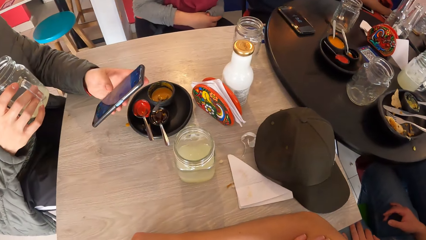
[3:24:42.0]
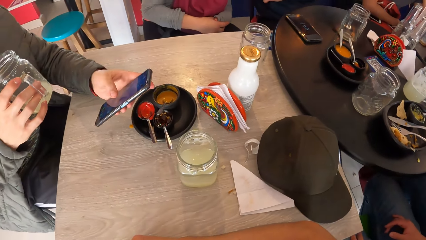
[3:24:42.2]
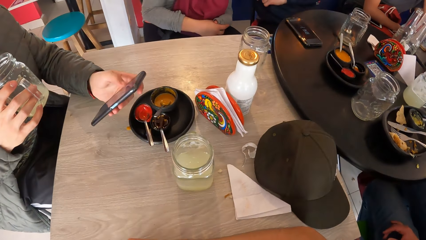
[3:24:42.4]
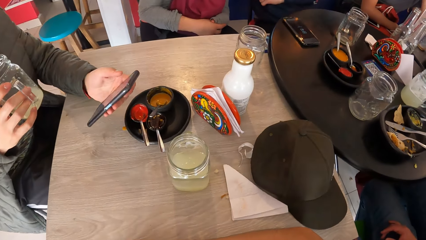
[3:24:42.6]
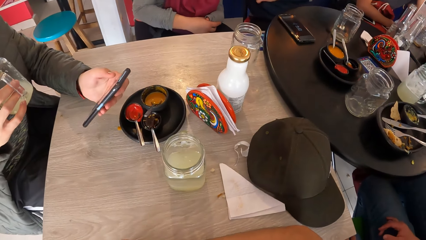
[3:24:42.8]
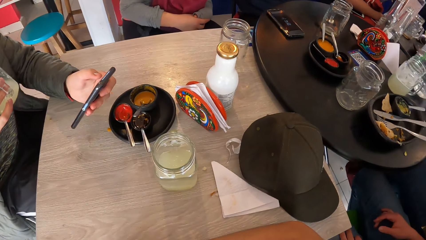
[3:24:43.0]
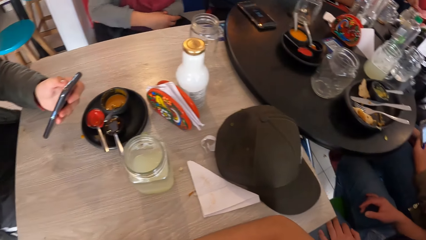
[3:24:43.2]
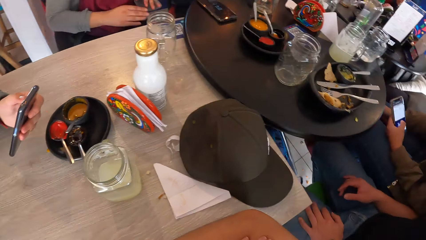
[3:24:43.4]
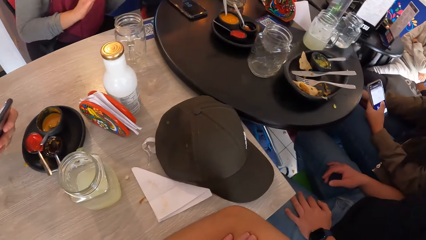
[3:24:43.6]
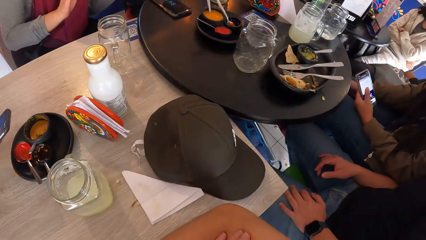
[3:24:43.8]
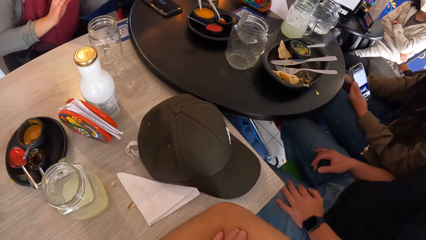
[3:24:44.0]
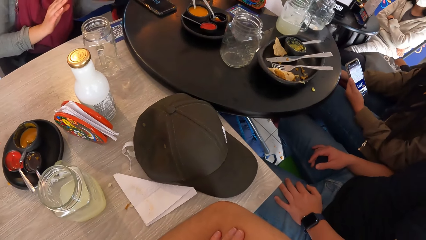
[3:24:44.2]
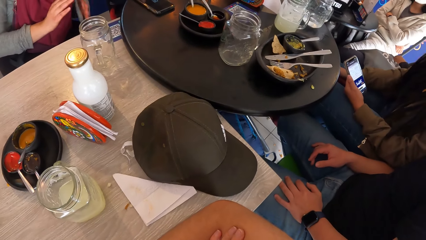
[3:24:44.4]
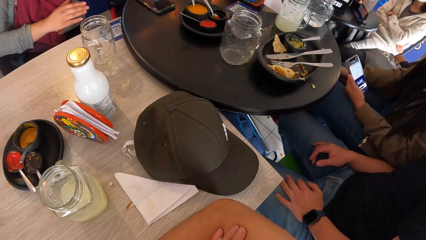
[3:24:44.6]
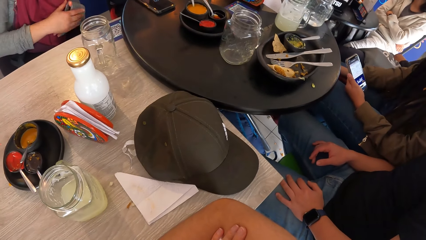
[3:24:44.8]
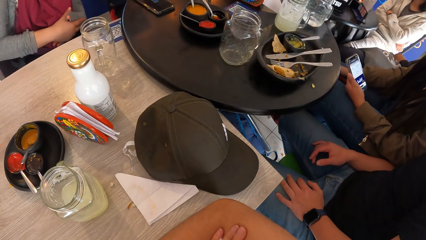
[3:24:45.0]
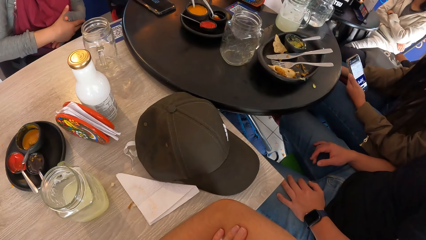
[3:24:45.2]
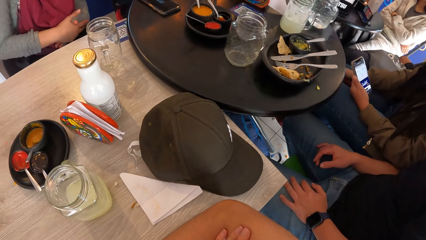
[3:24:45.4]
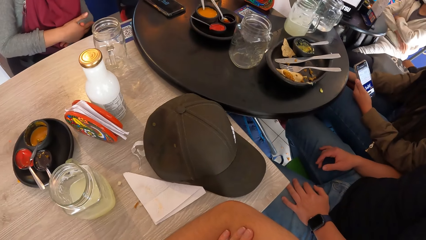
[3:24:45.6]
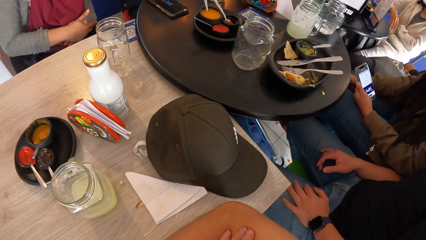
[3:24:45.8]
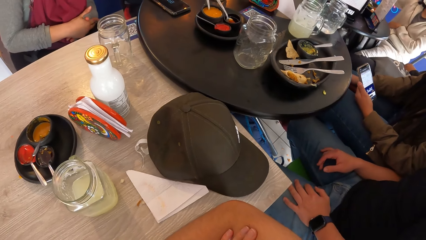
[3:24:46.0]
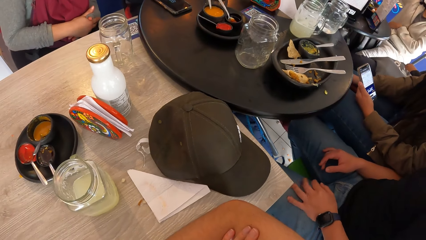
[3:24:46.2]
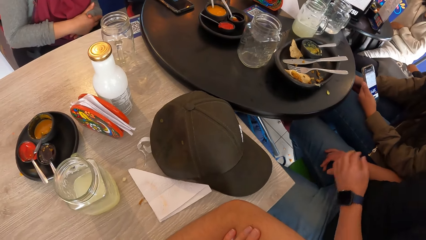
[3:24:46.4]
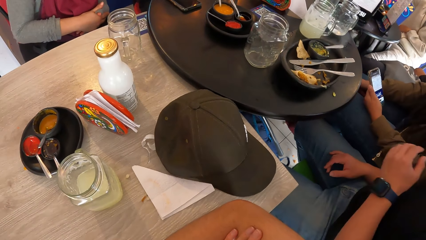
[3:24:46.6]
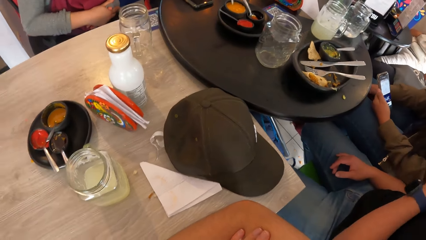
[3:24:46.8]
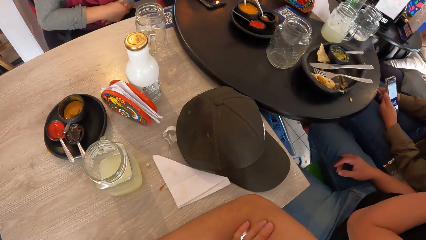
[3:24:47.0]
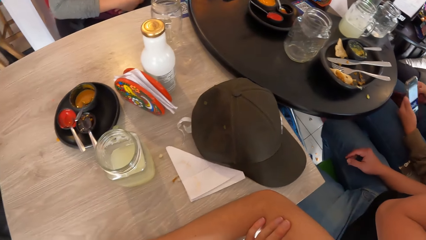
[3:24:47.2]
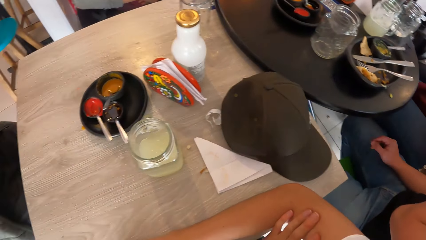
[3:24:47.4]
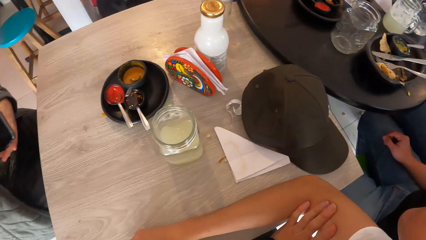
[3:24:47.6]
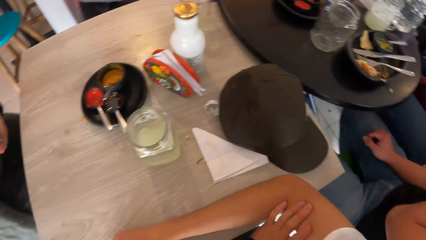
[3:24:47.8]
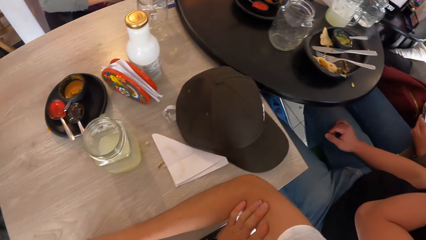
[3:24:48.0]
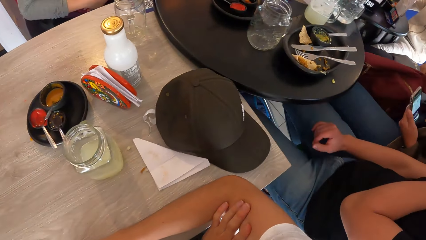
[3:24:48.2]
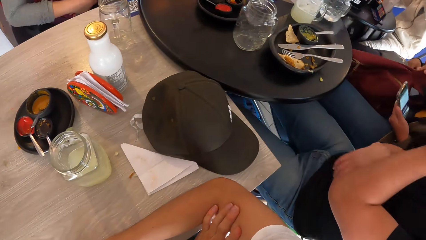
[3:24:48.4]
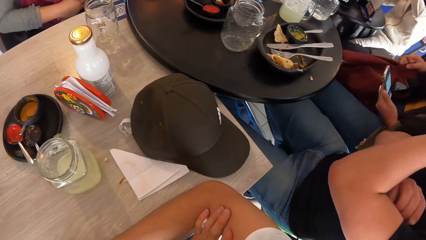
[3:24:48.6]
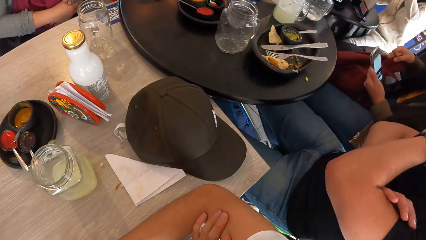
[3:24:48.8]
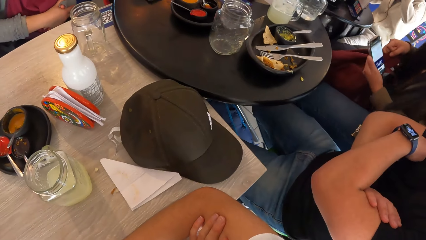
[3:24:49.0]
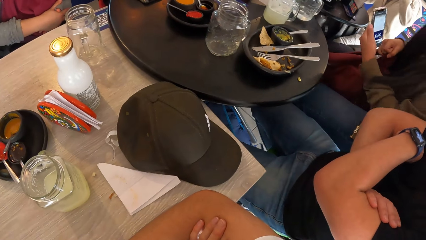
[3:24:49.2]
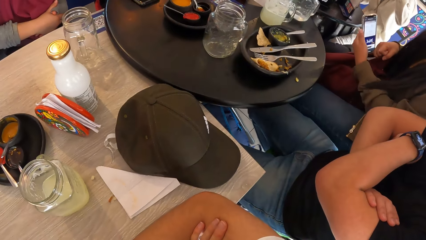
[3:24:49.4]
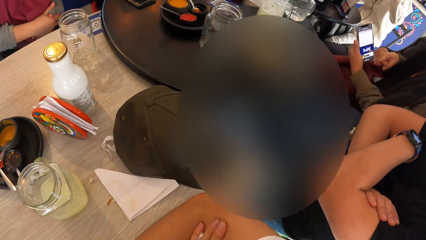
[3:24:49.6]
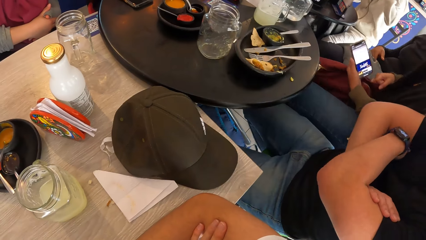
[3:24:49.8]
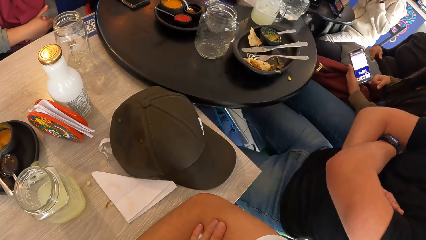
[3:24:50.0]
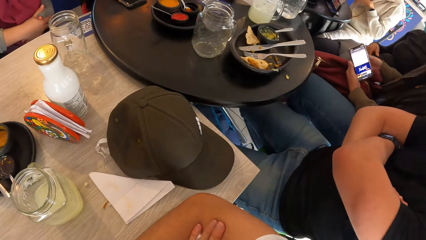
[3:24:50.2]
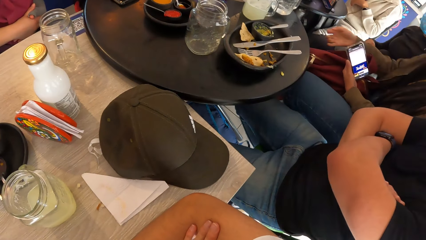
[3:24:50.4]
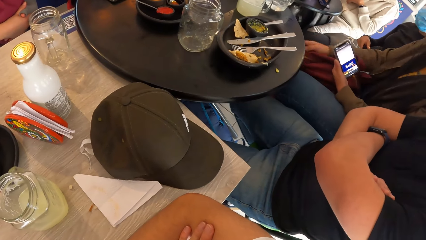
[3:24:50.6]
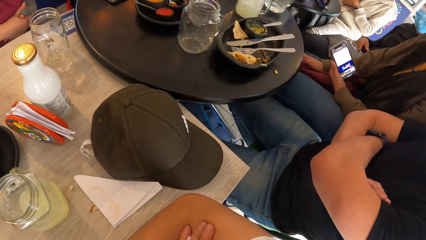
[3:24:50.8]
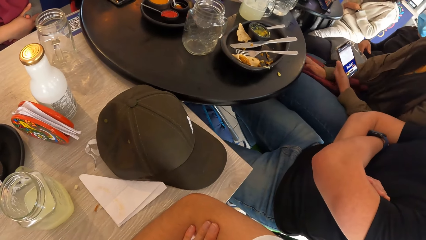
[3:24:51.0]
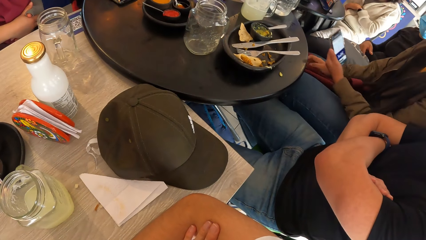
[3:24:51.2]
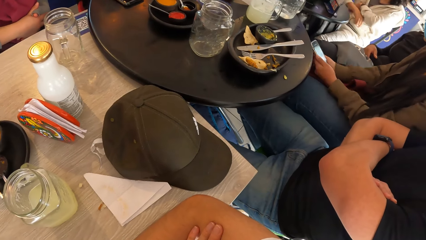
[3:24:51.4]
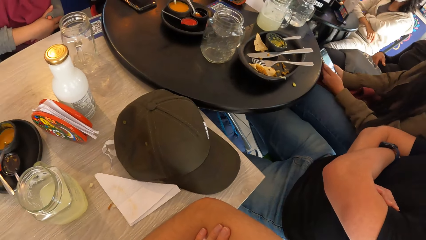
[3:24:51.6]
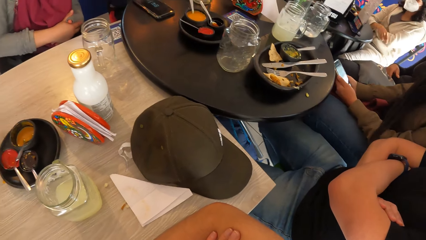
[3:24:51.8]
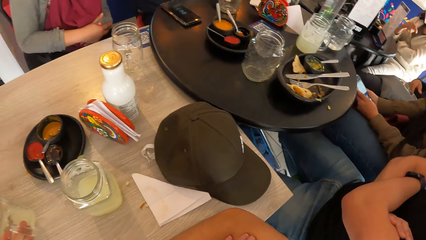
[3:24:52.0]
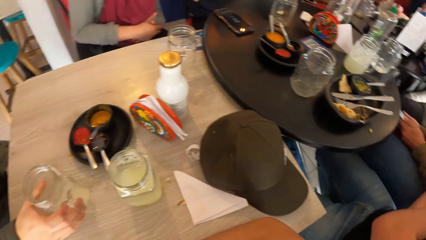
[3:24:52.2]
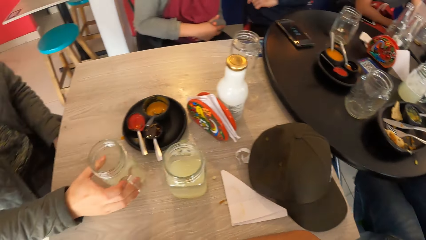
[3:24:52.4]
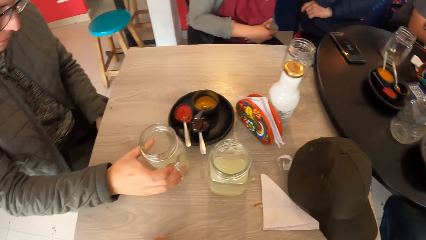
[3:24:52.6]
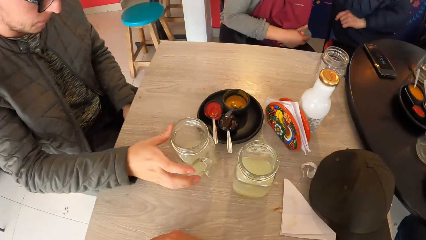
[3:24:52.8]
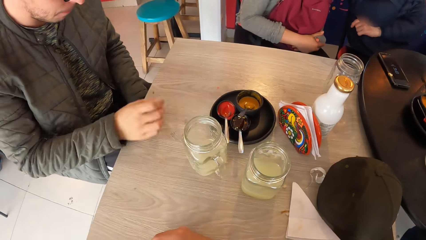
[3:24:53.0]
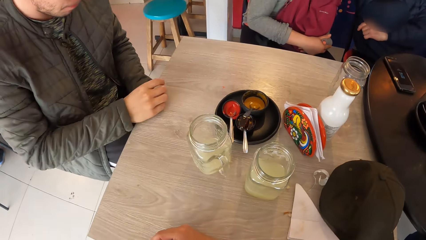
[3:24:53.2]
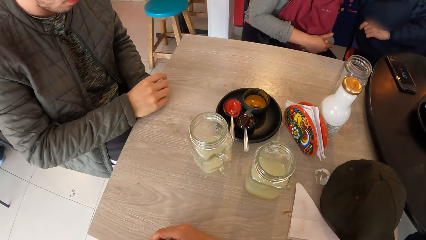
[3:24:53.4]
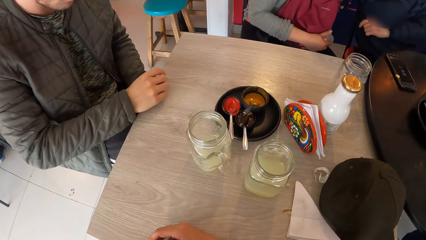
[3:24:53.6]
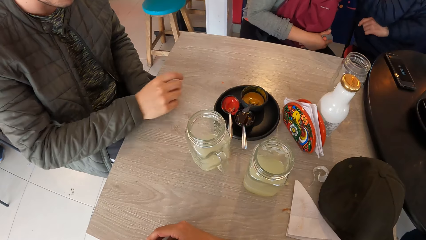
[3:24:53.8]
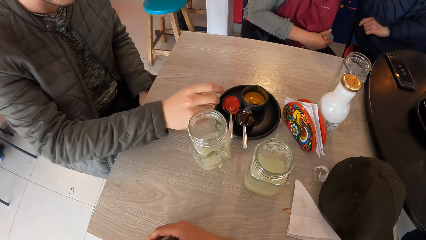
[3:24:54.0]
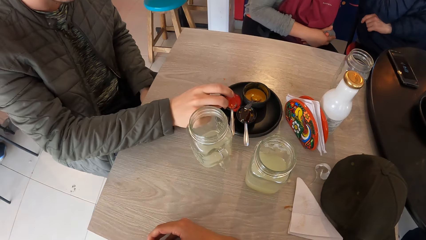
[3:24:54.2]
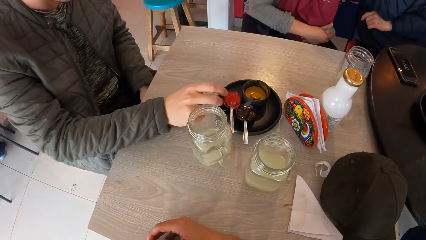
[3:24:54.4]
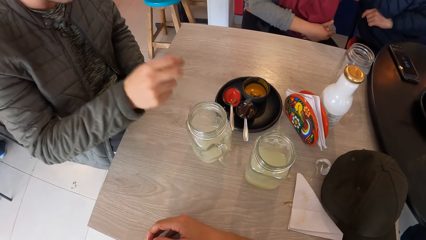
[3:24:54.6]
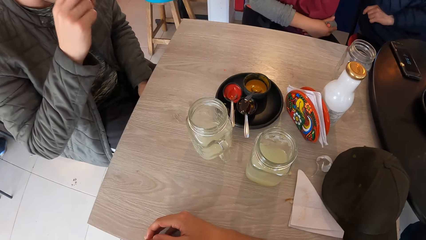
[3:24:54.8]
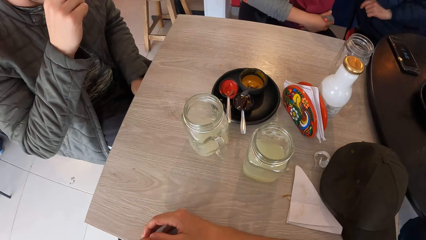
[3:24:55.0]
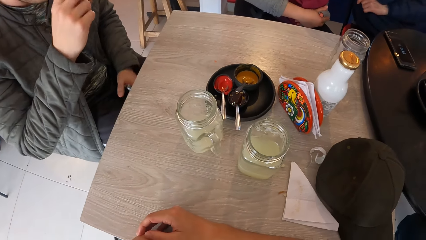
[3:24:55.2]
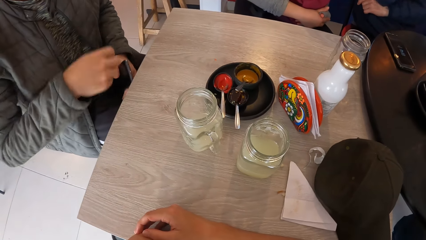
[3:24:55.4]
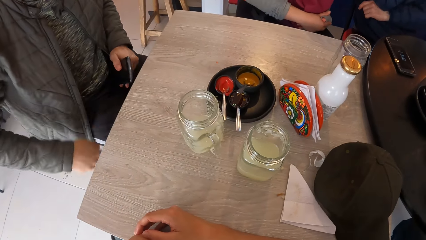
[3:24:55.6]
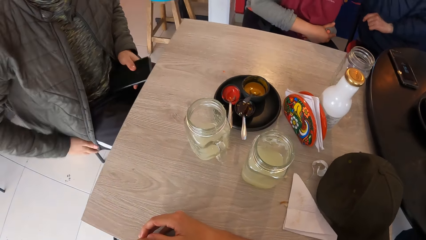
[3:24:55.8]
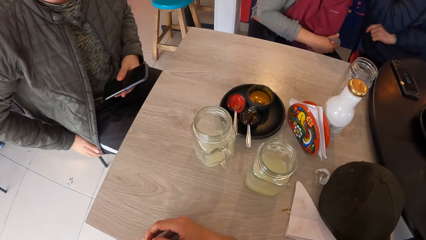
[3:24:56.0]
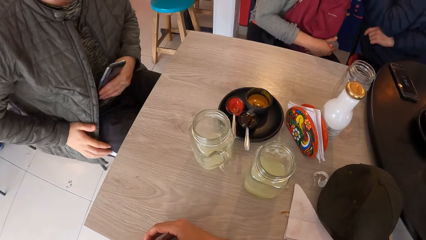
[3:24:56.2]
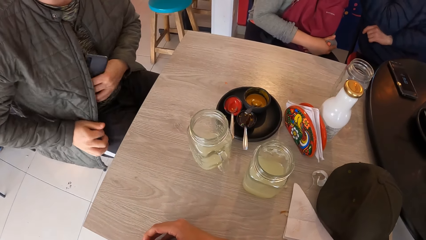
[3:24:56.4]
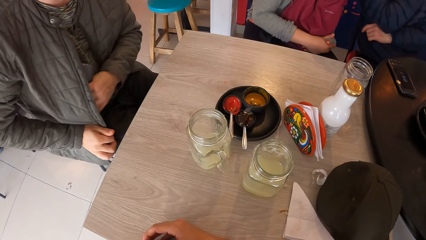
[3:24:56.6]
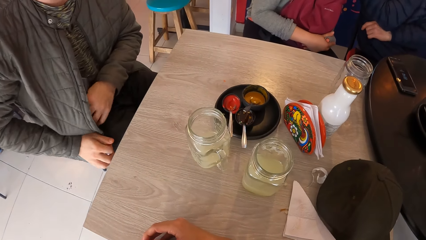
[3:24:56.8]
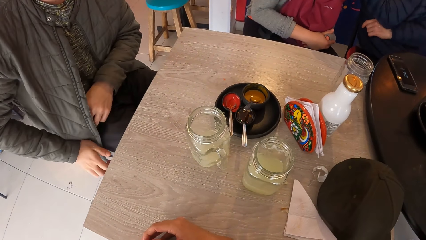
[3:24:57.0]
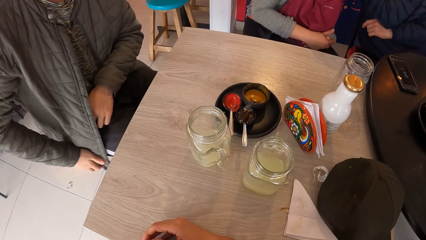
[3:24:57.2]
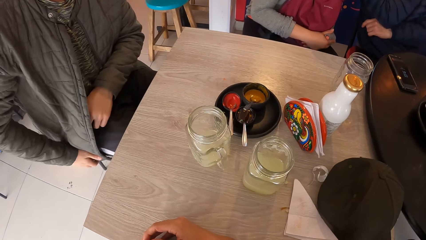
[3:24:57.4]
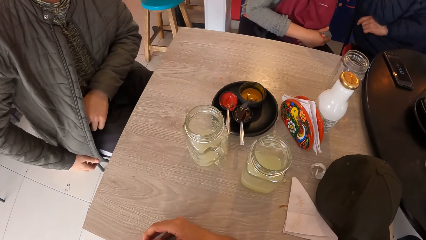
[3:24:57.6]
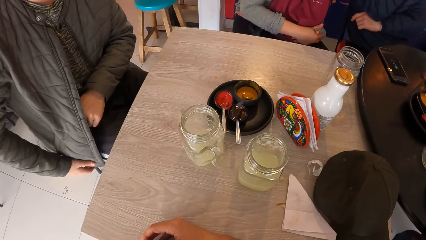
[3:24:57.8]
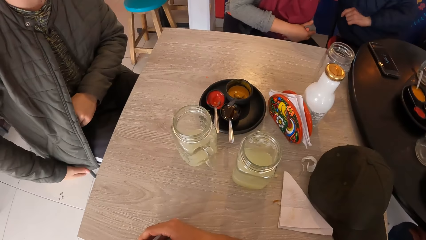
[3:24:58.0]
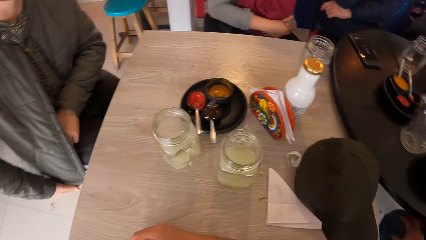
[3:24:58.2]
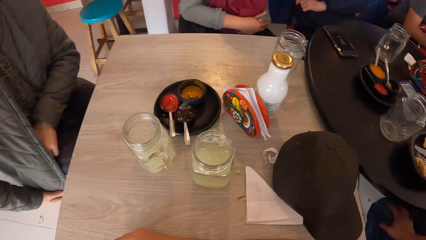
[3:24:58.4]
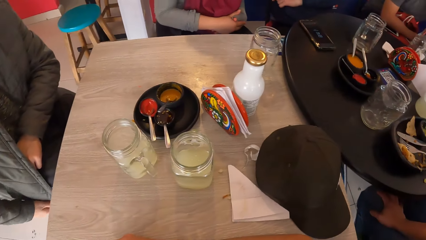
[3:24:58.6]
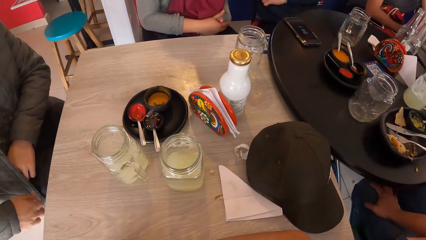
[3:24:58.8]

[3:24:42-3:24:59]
The man operates the phone. The camera wearer stares around. The man places the cup of lemonade on the table with his right hand. He takes a crumb of chips from the table with his right hand, puts the crumb of chips on a plate with his right hand and lifts the hand. He puts the phone into his jacket with his left hand.
